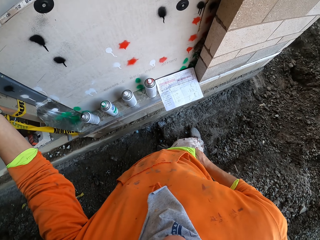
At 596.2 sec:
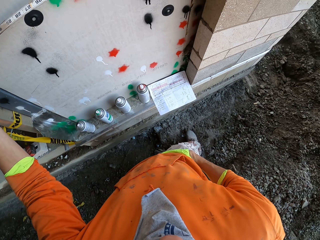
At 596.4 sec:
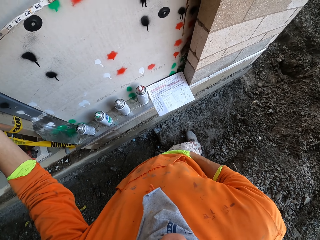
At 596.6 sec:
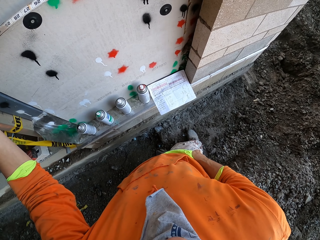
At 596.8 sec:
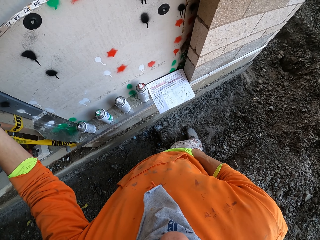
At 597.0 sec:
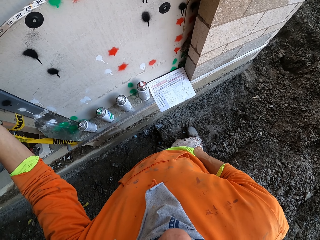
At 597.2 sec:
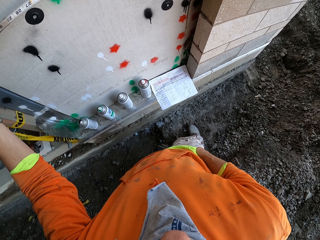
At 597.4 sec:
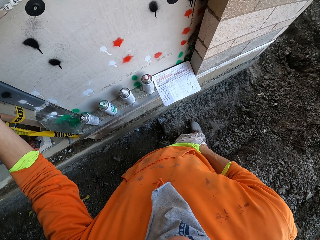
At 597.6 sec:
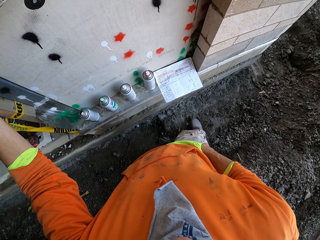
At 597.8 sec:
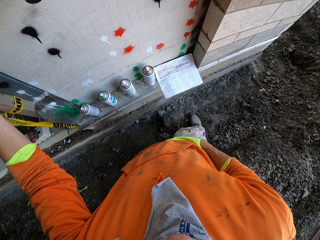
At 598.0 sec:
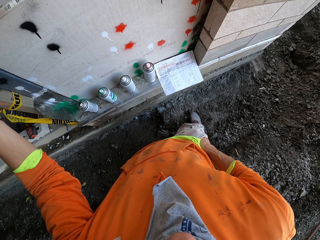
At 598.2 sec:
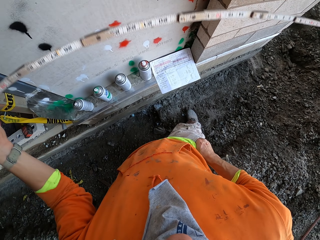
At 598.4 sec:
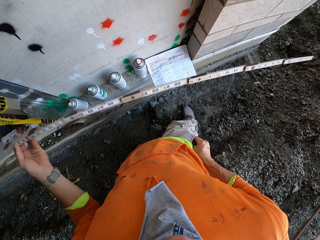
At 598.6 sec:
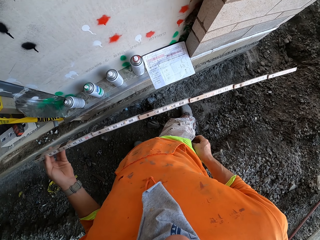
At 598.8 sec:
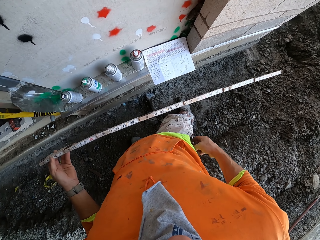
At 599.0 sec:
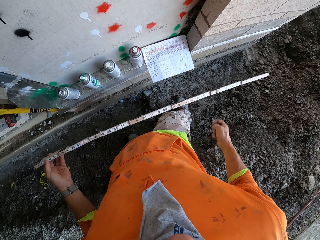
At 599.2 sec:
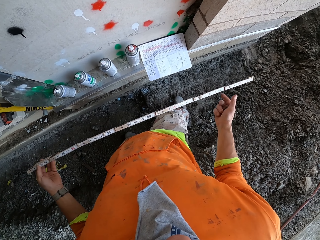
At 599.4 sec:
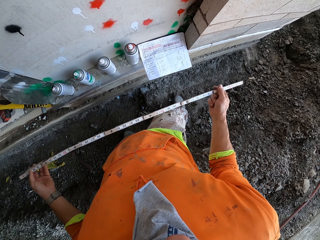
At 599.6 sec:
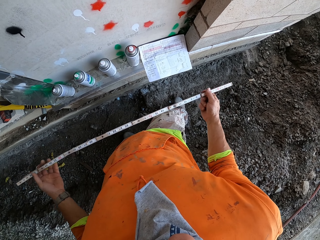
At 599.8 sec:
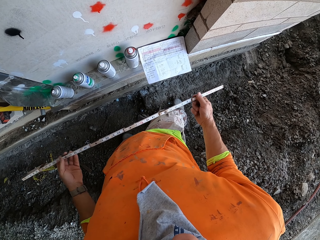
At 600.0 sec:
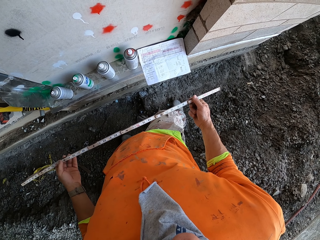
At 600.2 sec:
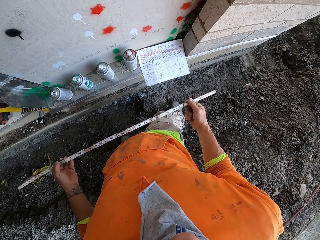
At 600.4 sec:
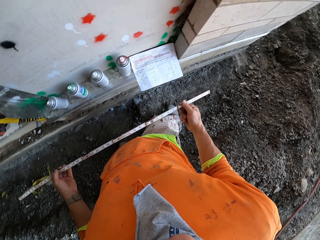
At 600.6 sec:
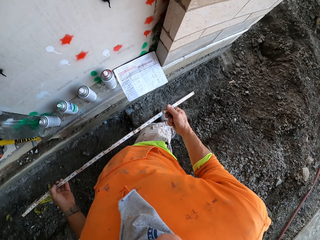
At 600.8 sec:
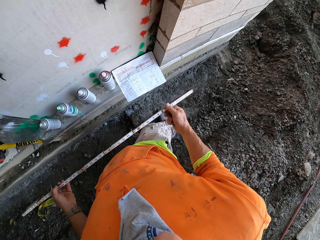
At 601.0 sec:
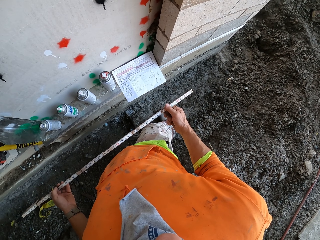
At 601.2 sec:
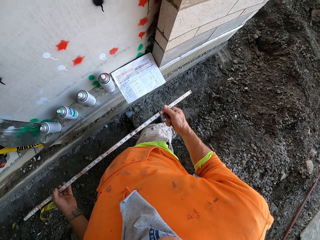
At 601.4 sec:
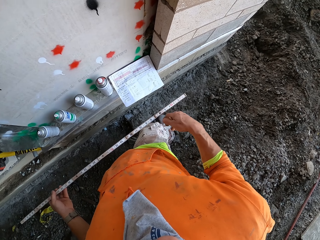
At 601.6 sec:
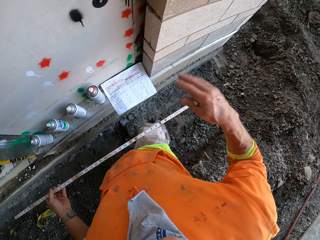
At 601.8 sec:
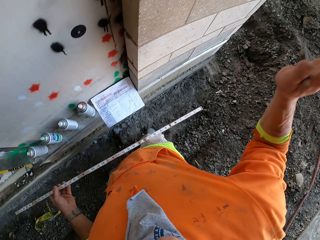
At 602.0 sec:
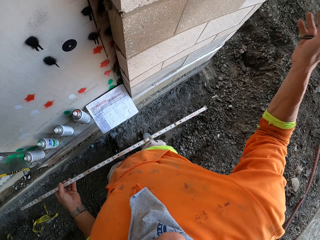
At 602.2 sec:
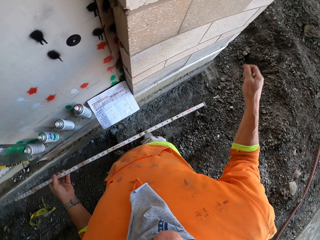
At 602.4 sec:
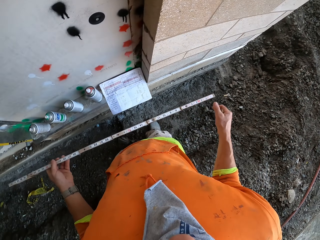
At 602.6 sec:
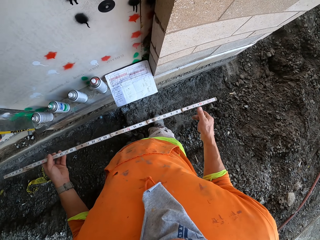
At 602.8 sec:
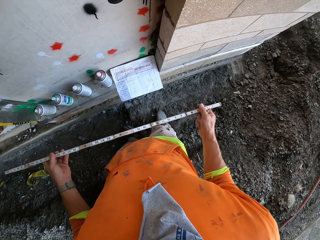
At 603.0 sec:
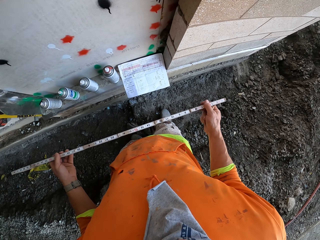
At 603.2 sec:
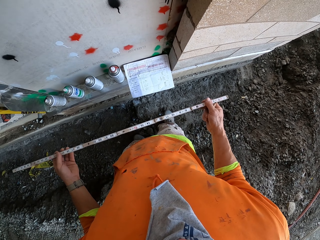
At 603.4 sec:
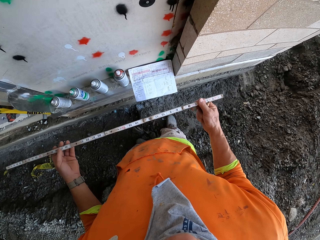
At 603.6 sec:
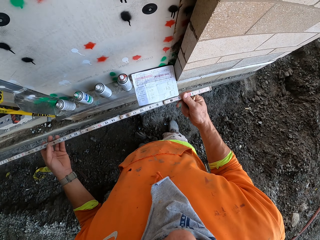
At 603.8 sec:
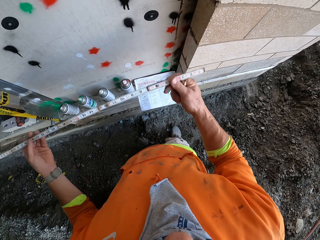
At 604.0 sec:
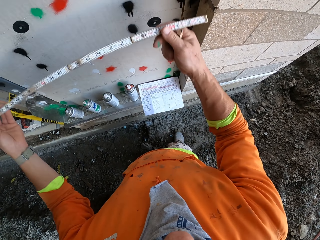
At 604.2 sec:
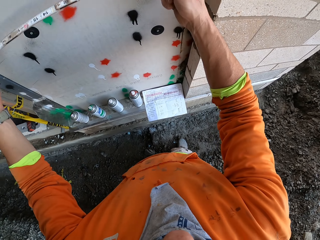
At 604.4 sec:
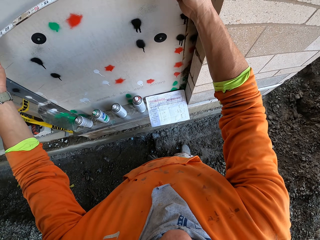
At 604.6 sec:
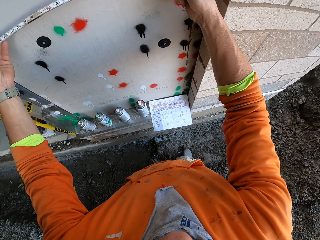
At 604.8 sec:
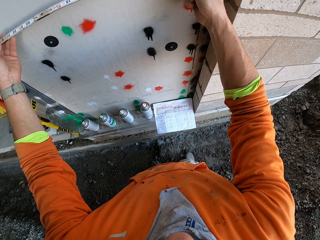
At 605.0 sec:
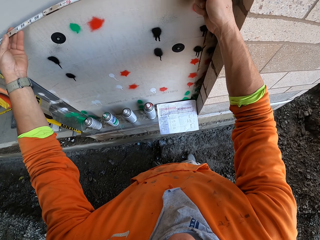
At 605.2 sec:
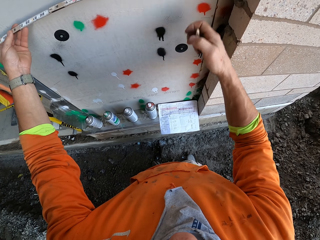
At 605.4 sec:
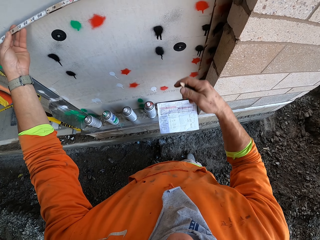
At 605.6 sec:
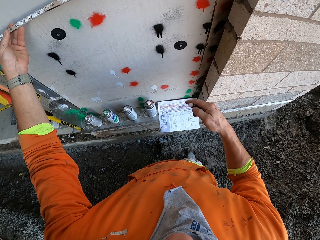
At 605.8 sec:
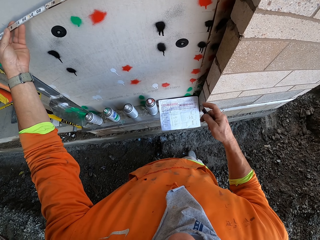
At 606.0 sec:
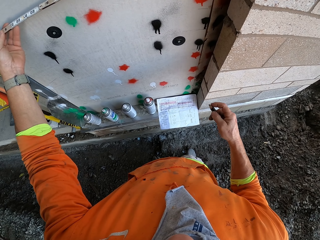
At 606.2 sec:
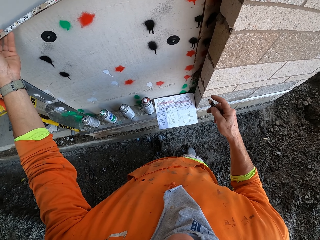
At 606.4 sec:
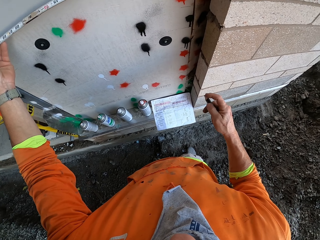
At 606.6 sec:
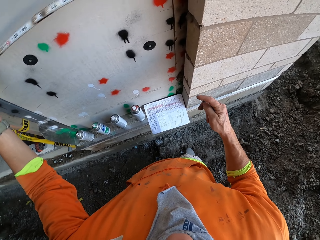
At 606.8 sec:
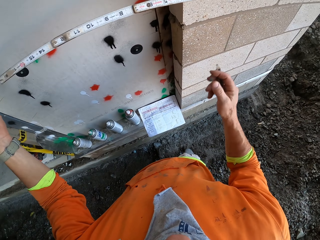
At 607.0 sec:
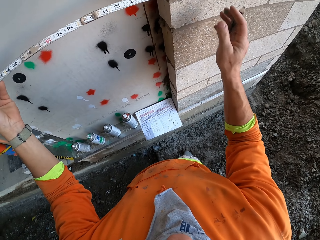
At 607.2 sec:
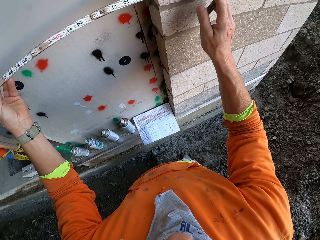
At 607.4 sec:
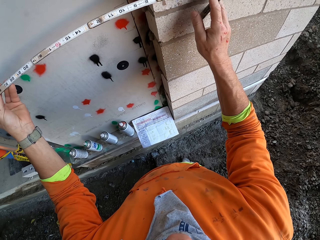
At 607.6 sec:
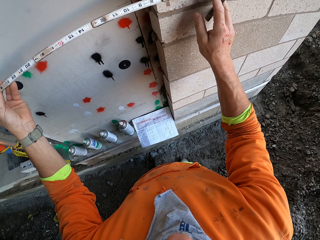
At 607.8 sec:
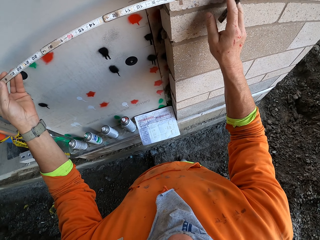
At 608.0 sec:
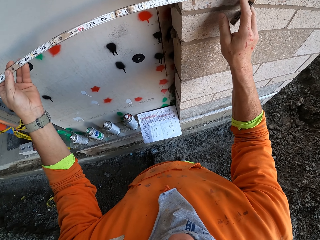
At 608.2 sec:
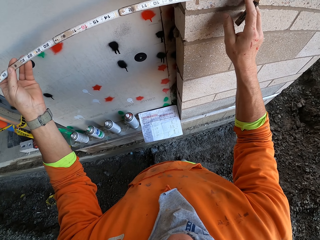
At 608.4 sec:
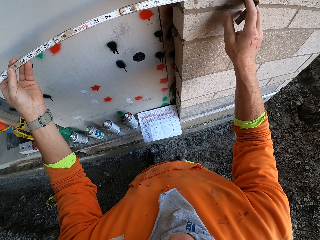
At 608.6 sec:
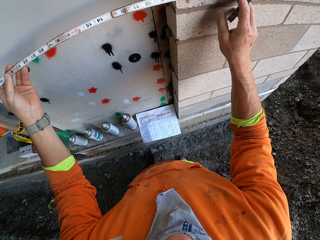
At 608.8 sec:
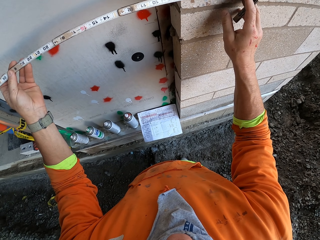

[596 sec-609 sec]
The camera wearer puts his hand in the pocket. He removes the pencil from the pocket with the right hand. He removes the tape measure from the door. He swings the right hand. He removes the hand from the pocket. He holds the tape measure with the right hand. He moves his other hand on the tape measure. He swings the right hand. He raises his other hand. He returns his other hand down. He holds the tape measure with the right hand. He swings both hands. He puts the tape measure on the door. He measures the wall using the tape measure. He removes his other hand from the tape measure. He moves the tape measure on the wall.

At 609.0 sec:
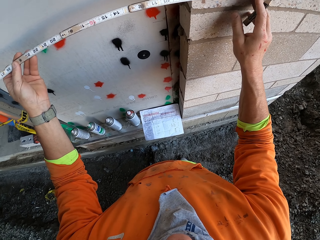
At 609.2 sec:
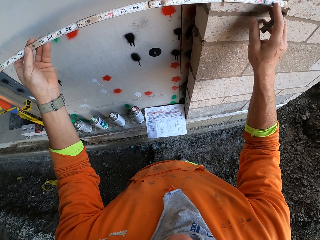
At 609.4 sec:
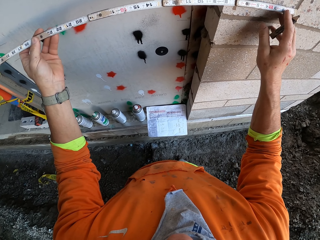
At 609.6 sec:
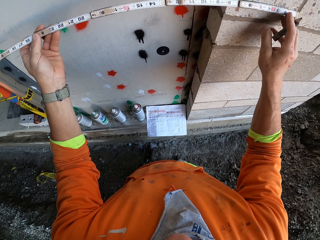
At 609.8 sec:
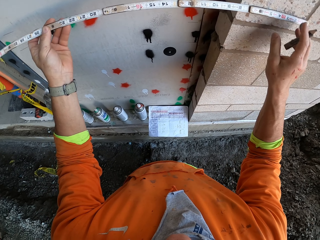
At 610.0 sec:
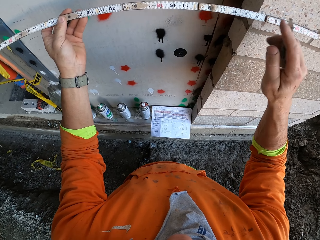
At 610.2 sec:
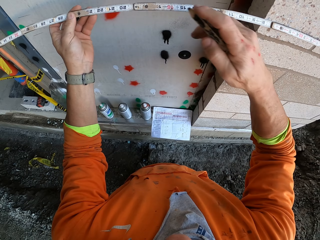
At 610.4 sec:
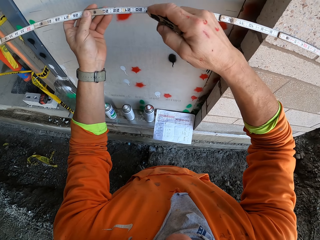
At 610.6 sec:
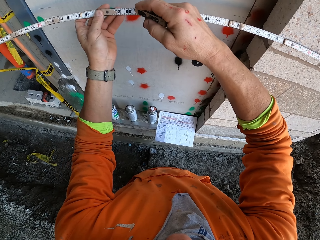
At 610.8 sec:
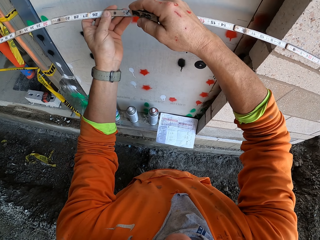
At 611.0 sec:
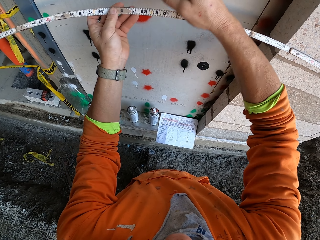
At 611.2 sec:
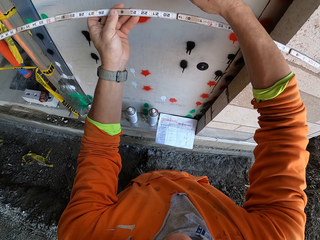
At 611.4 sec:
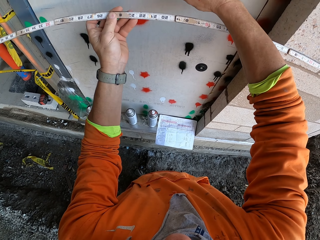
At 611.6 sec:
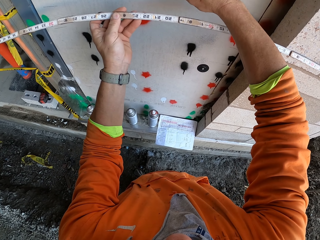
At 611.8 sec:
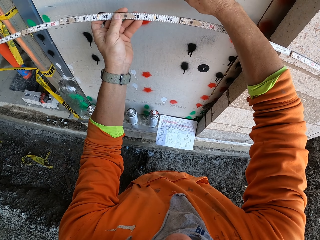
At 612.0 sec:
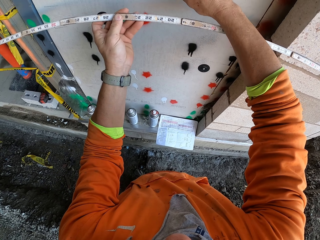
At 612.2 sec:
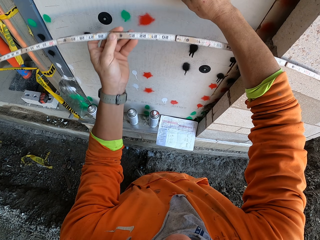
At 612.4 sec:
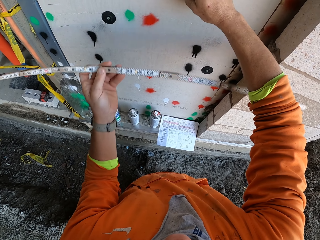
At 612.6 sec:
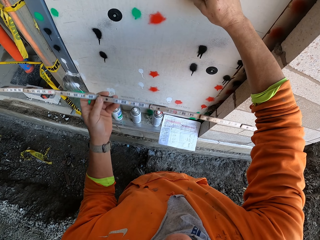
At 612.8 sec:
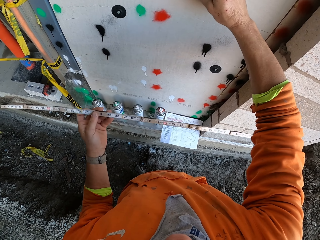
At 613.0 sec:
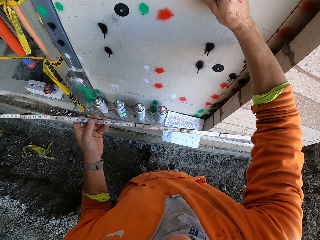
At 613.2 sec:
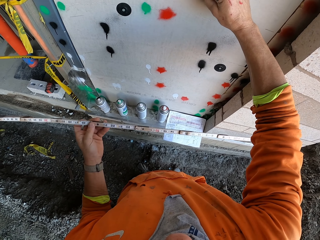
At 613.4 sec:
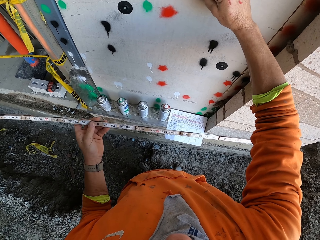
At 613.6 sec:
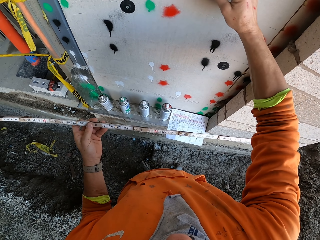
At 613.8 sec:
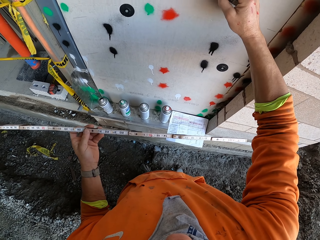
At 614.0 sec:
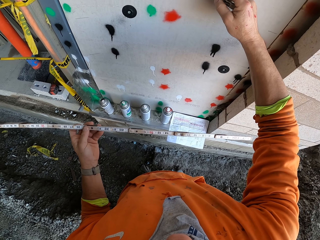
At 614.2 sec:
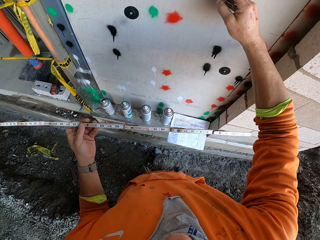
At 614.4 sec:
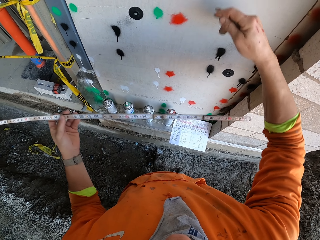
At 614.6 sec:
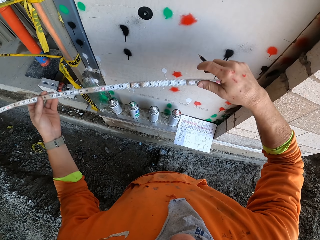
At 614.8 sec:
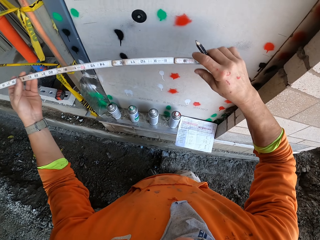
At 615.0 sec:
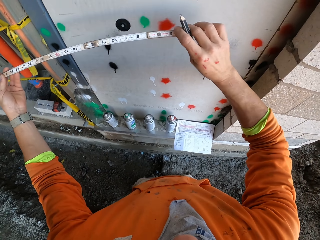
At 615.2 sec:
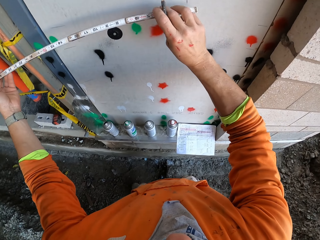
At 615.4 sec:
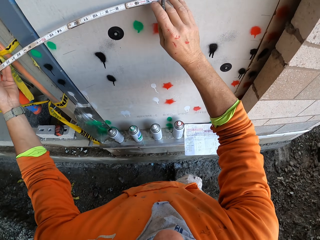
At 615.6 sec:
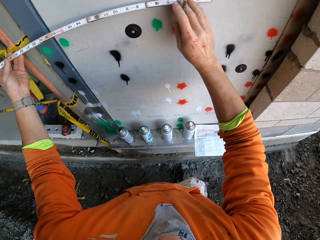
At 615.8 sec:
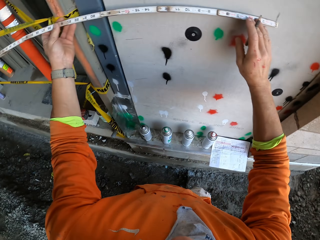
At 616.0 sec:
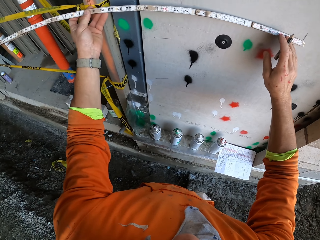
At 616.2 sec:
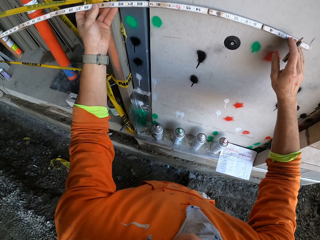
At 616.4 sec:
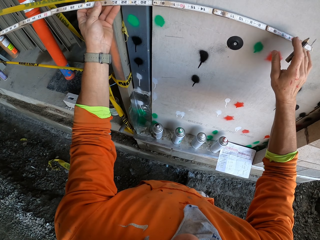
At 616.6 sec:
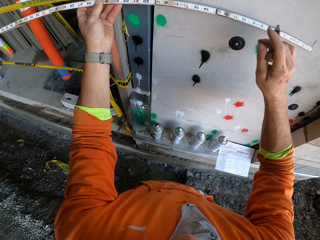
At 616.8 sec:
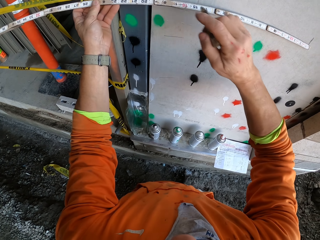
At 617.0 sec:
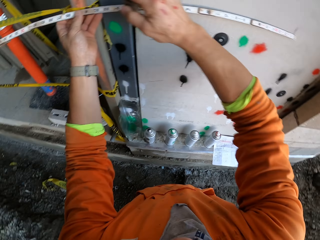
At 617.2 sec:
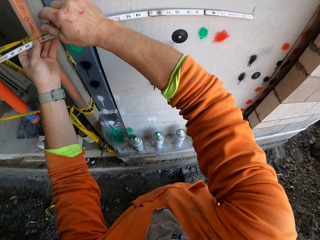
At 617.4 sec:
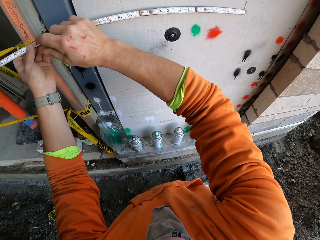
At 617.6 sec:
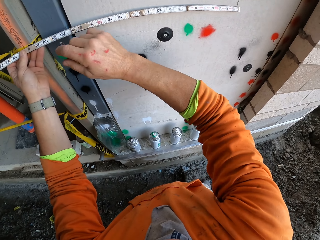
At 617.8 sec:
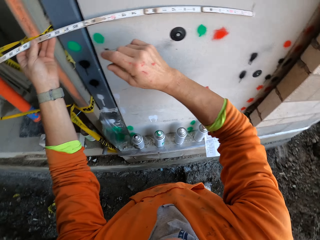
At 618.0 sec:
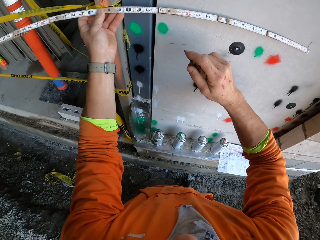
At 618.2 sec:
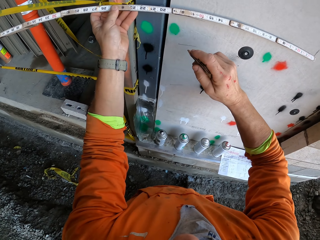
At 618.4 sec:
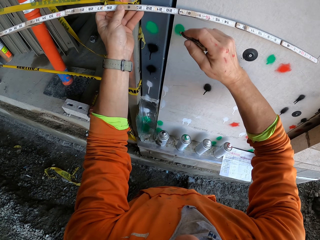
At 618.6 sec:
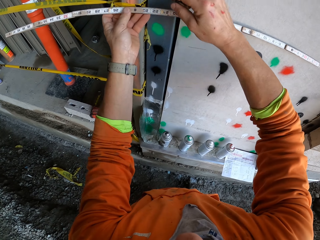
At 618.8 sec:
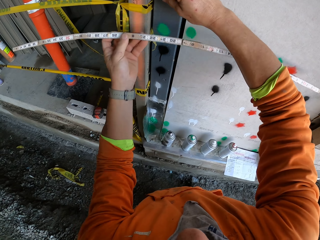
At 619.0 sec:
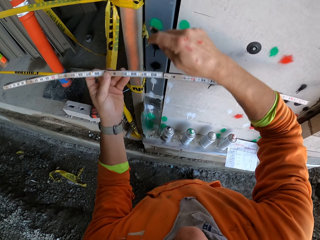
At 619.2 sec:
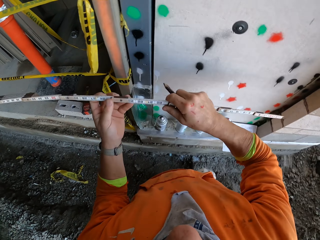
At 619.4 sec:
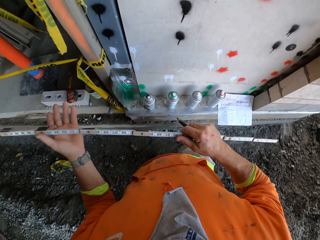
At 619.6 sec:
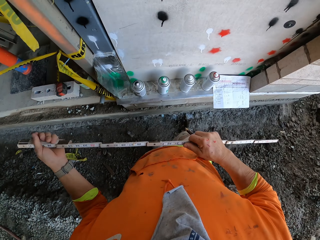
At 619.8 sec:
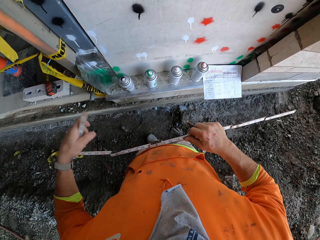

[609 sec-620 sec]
The camera wearer marks on the wall using a pencil. He takes measurements of the door. He swings the left hand. He removes the tape measure from the door. He moves the tape measure on the wall. He puts the tape measure on the door. He holds the tape measure on the wall. He moves his hand around. He swings both hands. He removes the tape measure from the door.
